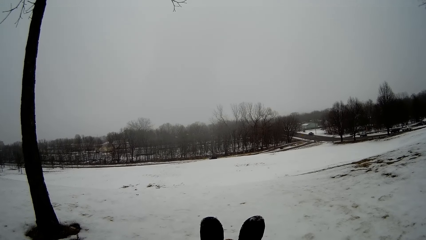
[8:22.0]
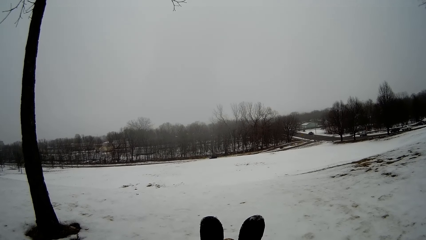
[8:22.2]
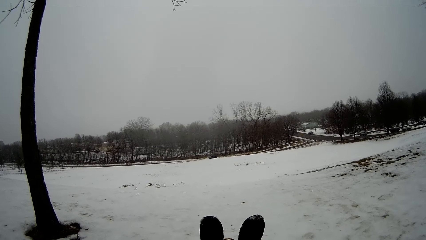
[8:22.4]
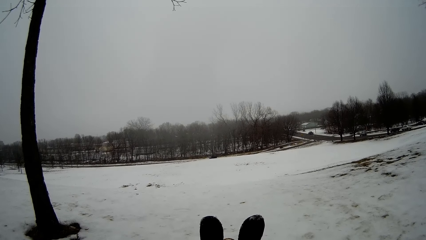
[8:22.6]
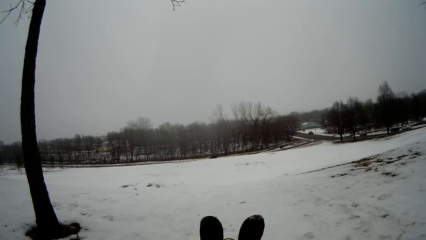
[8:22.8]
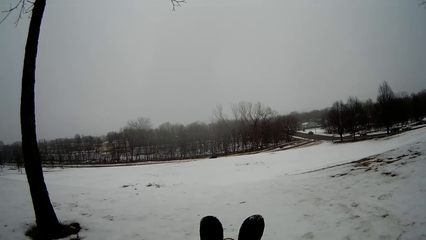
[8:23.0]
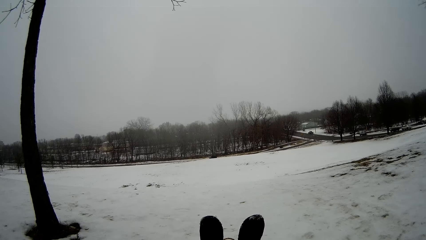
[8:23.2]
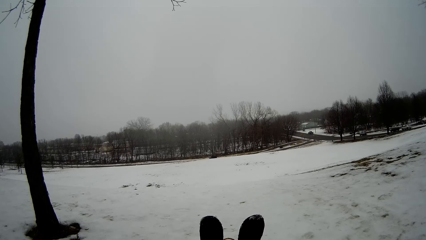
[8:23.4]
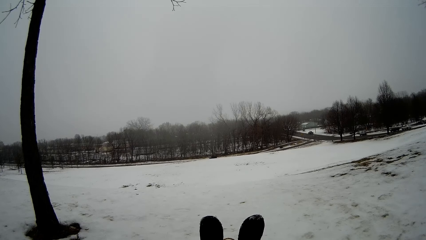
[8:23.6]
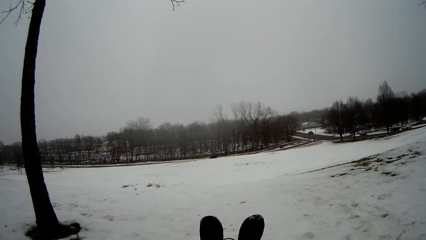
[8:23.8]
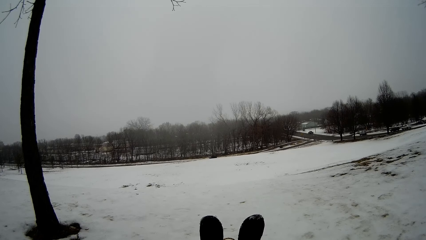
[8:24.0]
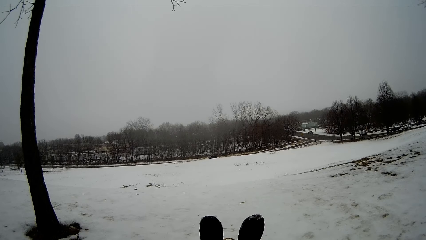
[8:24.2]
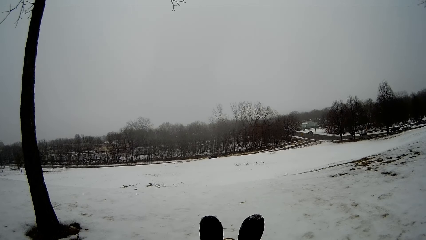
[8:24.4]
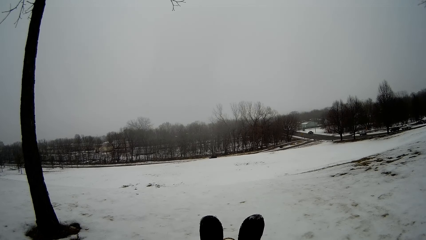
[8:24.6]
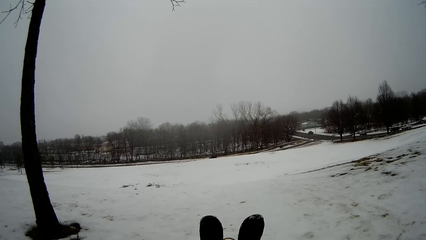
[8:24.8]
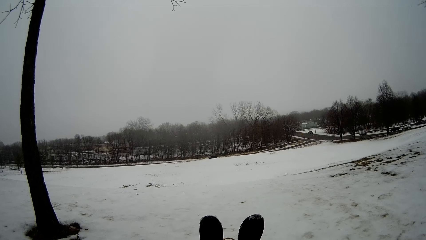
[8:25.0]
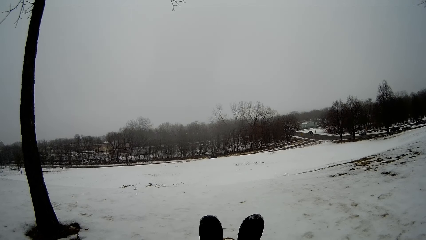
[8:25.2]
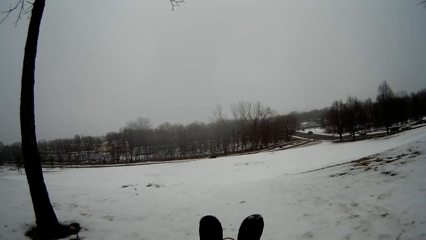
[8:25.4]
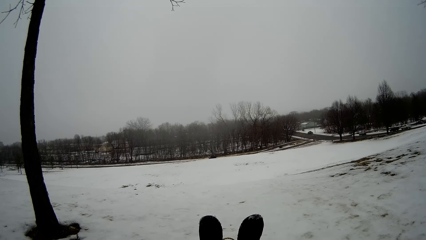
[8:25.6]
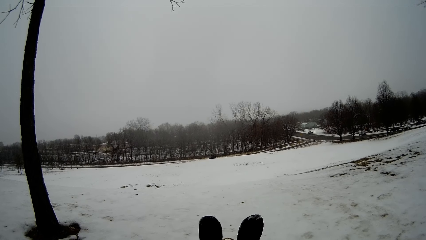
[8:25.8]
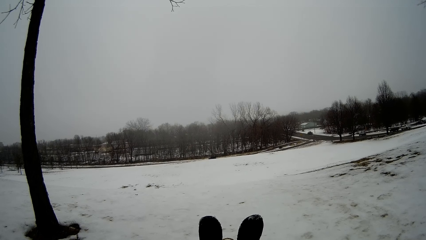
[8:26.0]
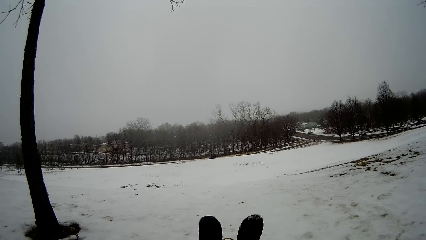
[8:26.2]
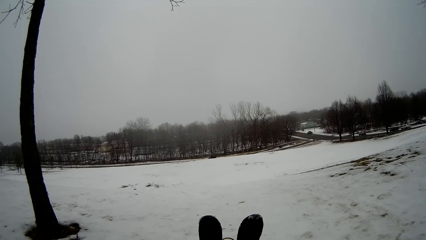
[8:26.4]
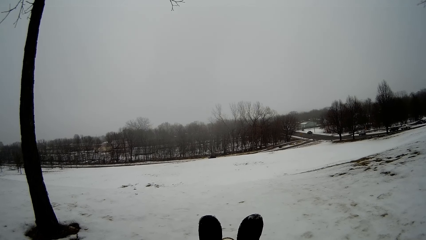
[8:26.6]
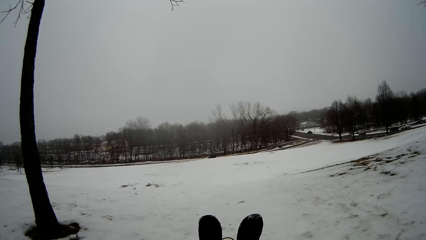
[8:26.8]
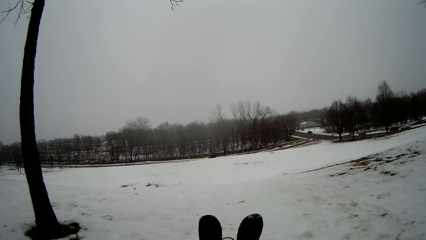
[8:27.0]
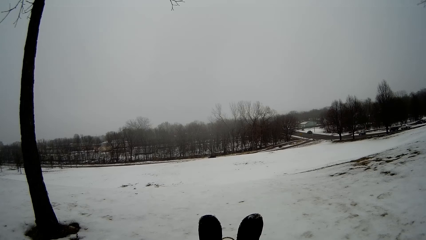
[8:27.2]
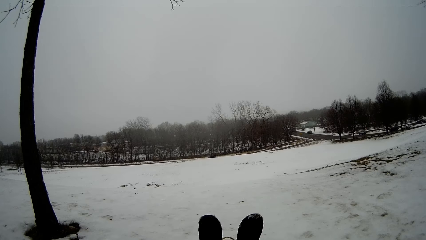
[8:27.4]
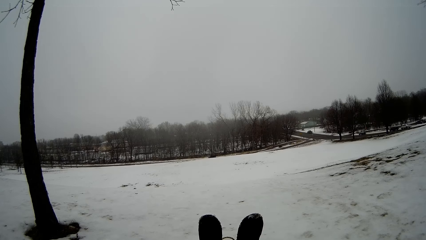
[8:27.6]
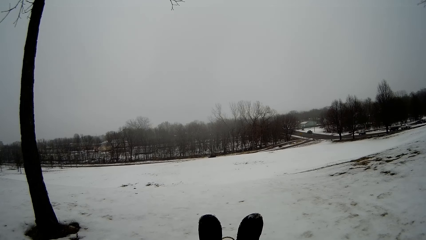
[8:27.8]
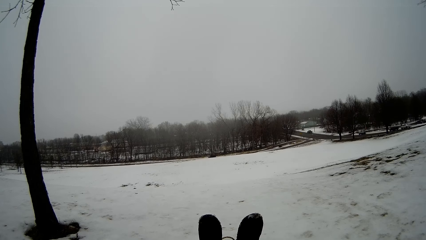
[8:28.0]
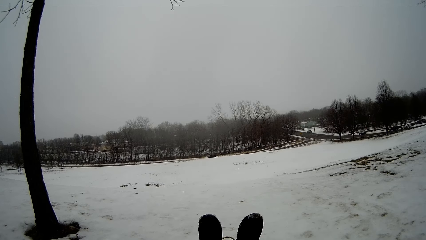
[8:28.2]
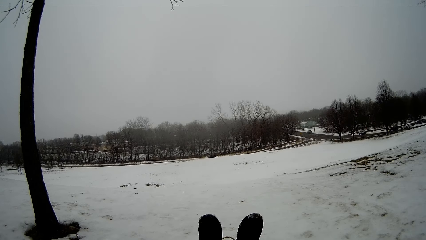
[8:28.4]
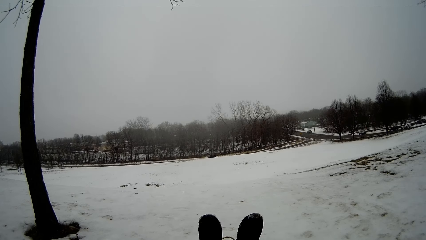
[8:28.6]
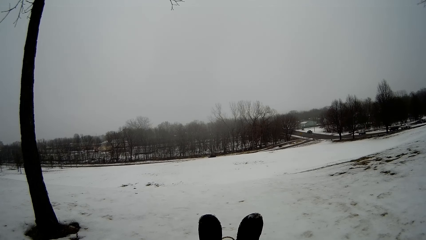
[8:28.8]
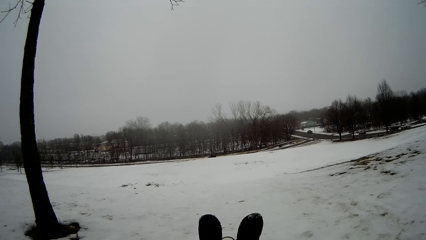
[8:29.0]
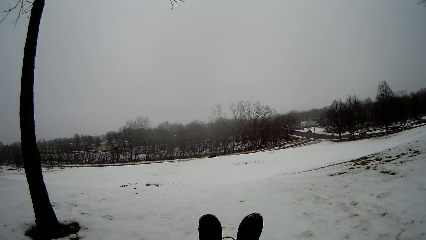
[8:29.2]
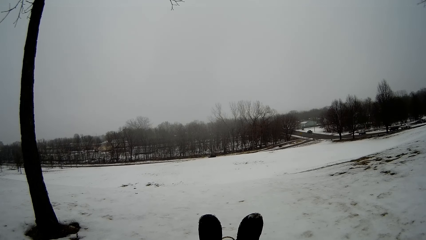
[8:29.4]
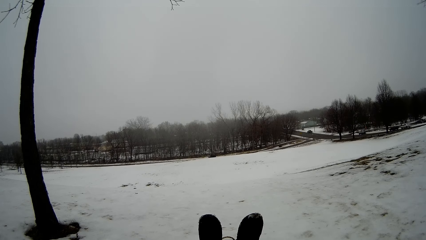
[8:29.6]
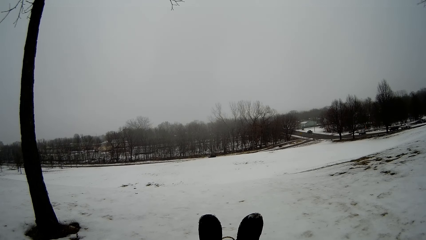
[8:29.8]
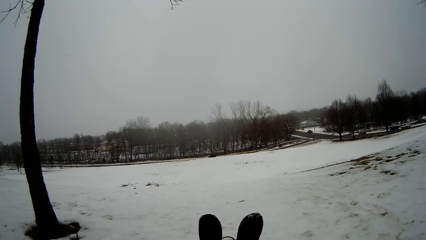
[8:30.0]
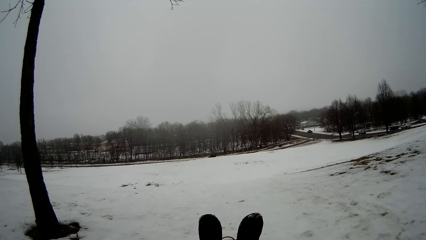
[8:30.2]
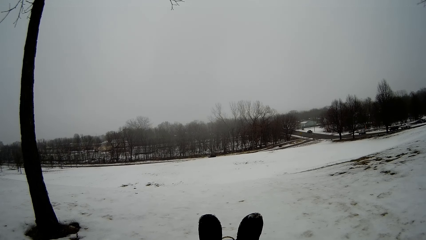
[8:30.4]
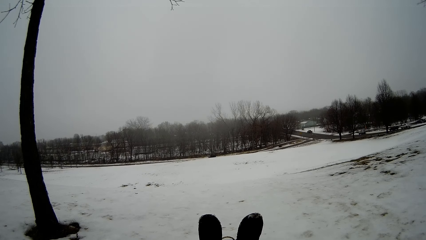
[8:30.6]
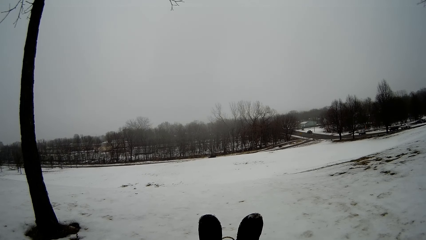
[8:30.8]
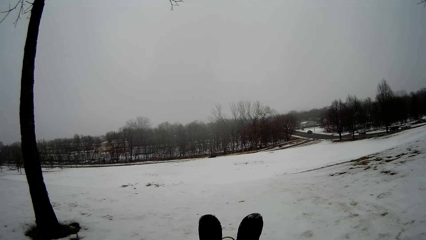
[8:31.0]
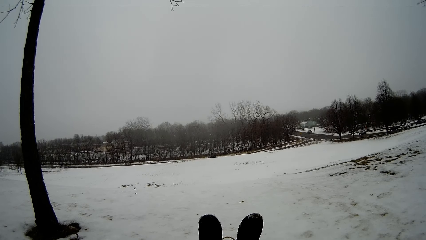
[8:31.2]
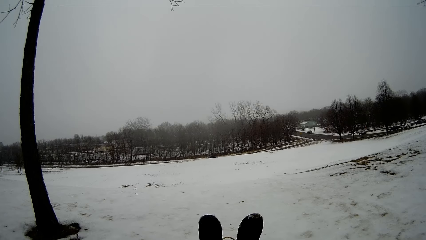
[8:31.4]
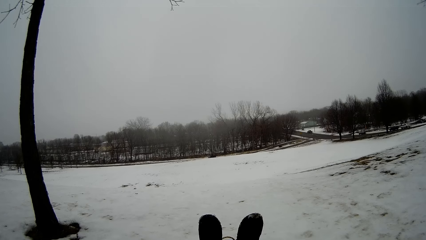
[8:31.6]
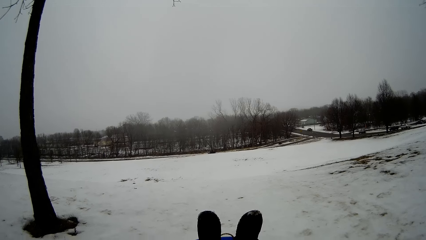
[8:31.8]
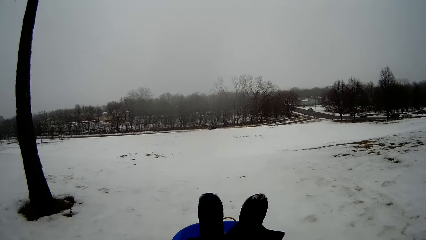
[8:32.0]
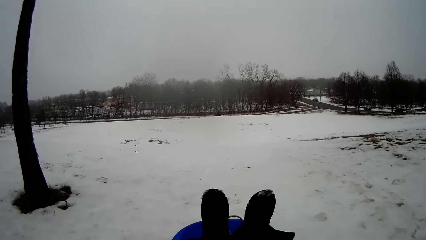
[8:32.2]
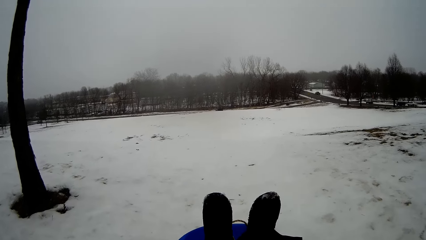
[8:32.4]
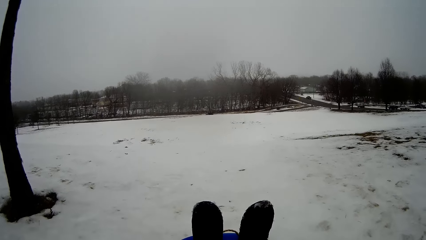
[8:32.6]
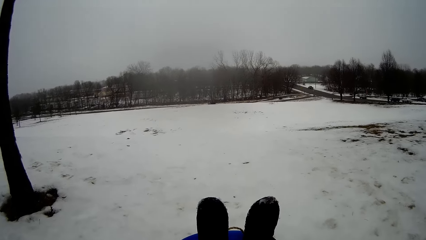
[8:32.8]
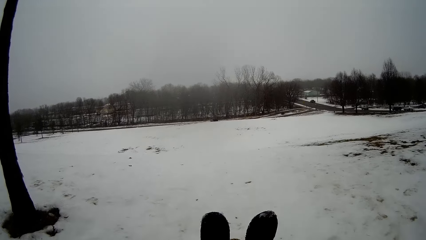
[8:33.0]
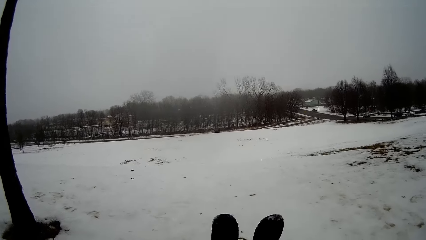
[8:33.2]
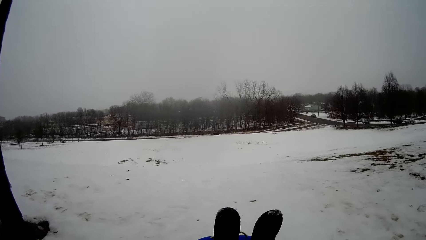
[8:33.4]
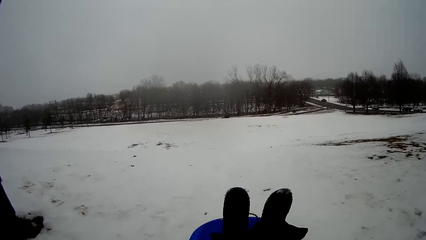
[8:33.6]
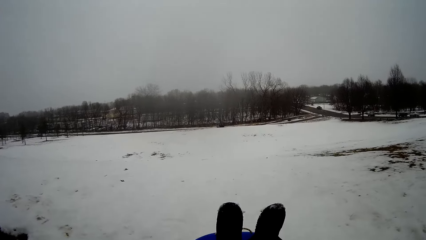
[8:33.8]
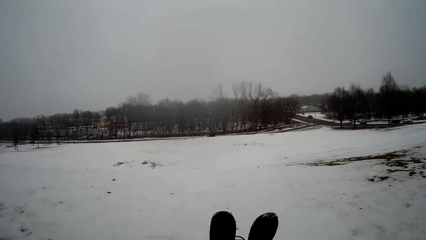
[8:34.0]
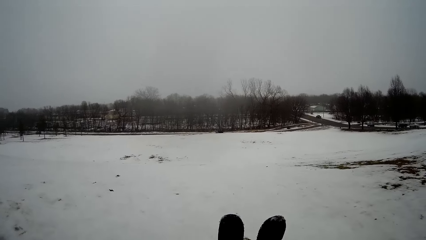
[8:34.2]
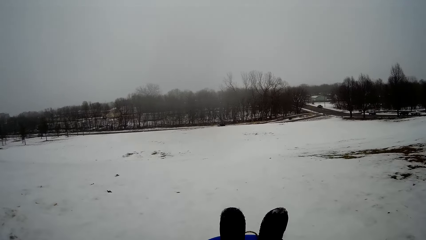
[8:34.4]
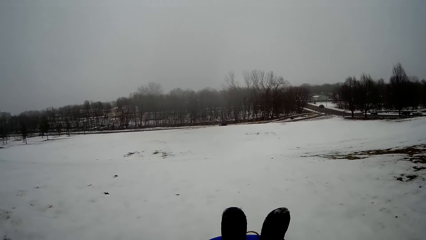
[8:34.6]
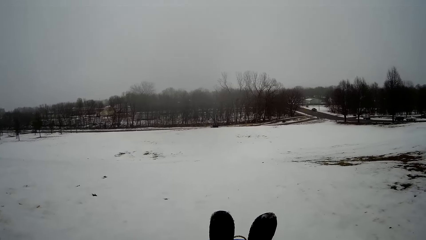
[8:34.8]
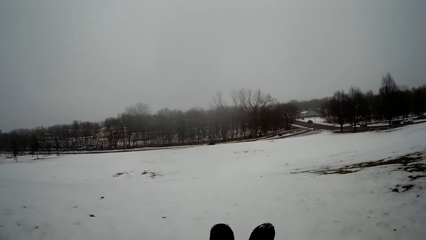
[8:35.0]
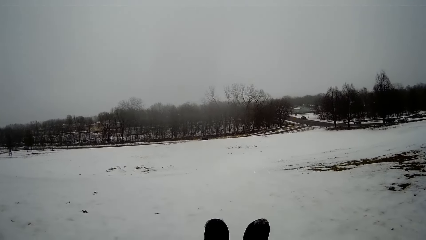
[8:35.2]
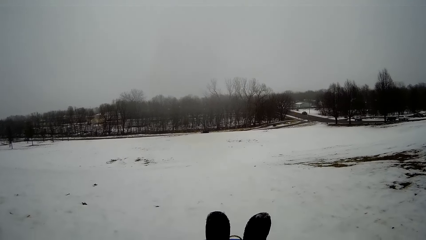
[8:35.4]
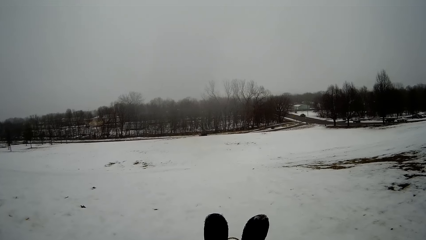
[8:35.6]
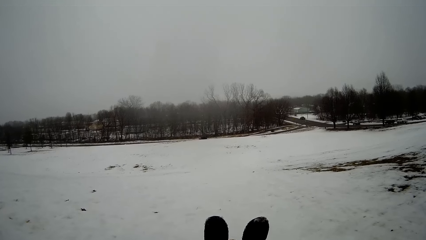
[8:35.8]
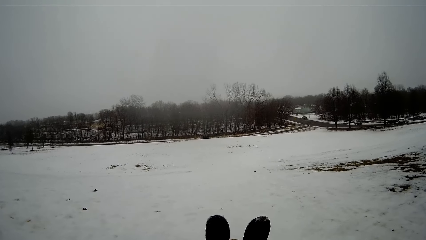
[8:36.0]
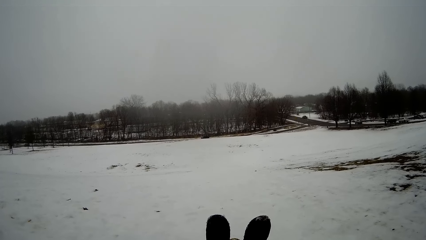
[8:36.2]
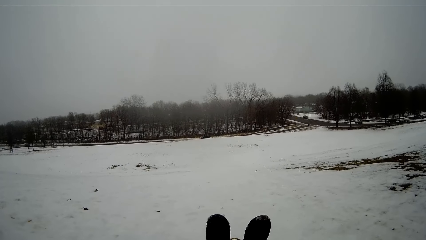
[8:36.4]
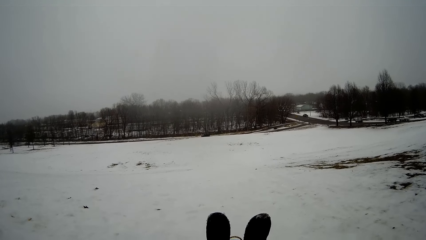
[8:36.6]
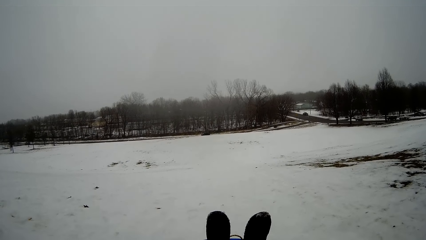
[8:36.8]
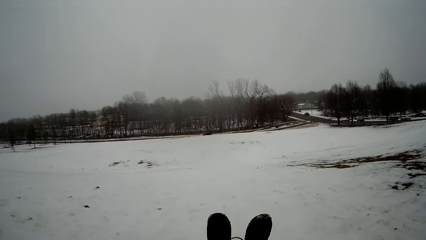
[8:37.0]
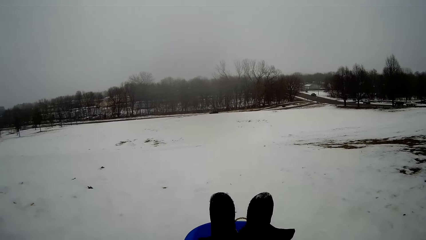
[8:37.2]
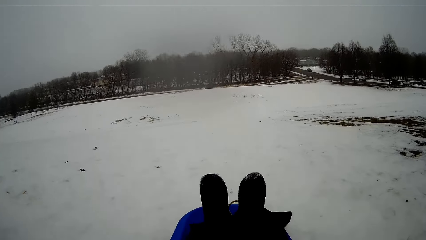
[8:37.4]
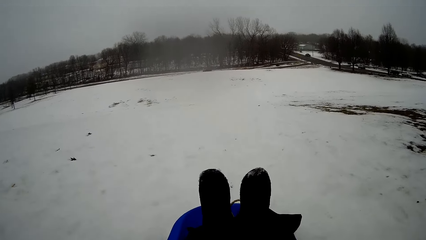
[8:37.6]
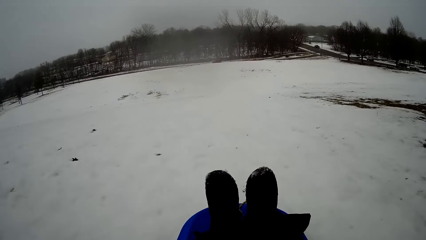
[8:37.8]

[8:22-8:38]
The camera wearer slides down the snow with the snow sled. They slide down the snow with the snow sled again.
